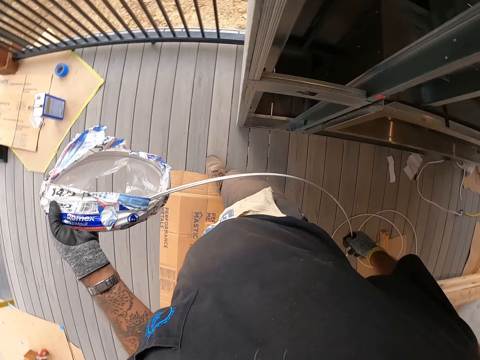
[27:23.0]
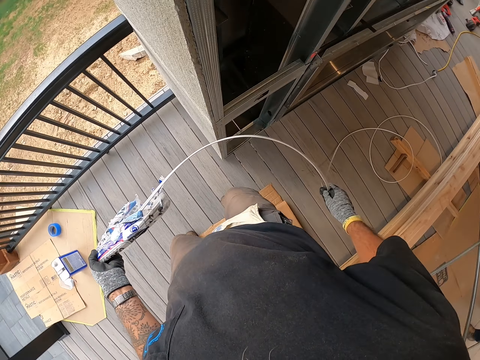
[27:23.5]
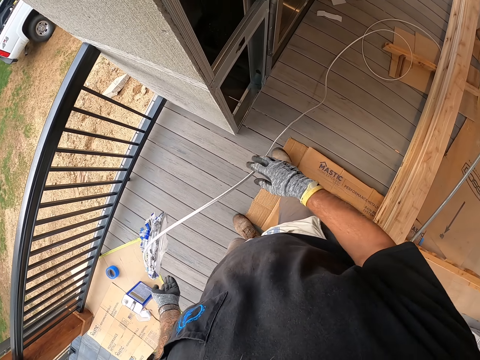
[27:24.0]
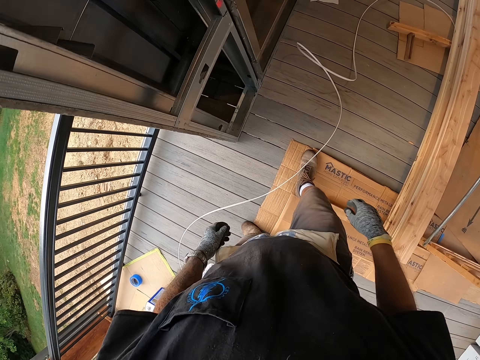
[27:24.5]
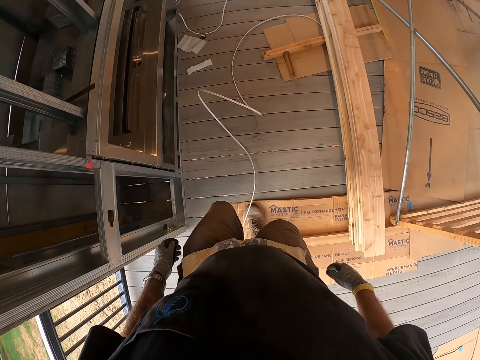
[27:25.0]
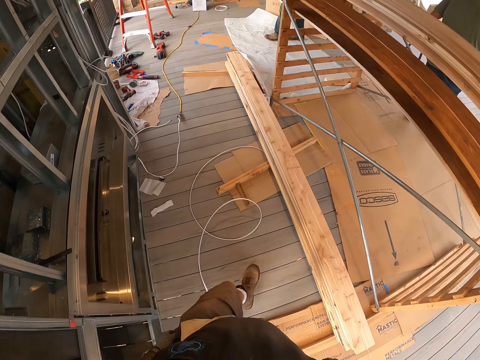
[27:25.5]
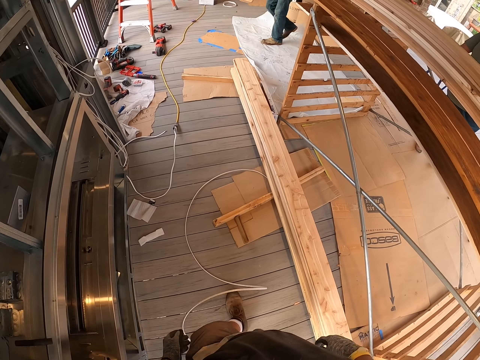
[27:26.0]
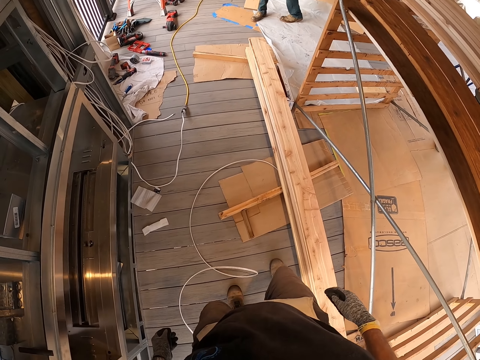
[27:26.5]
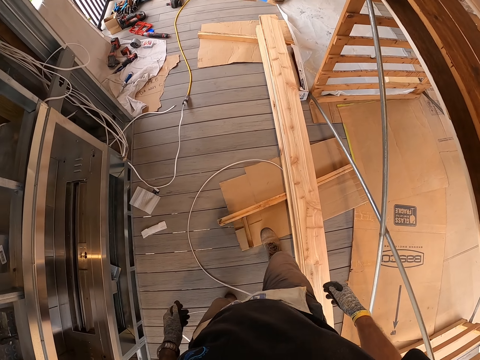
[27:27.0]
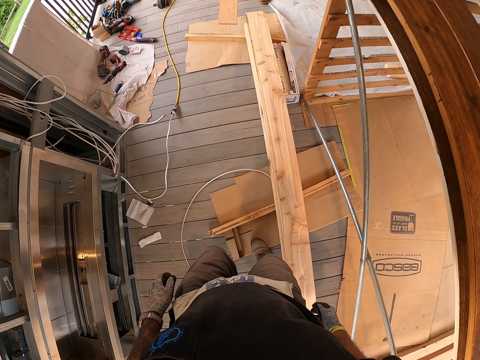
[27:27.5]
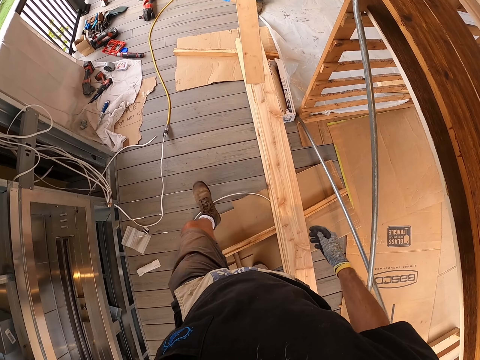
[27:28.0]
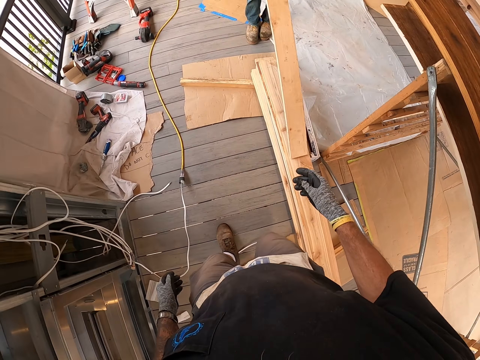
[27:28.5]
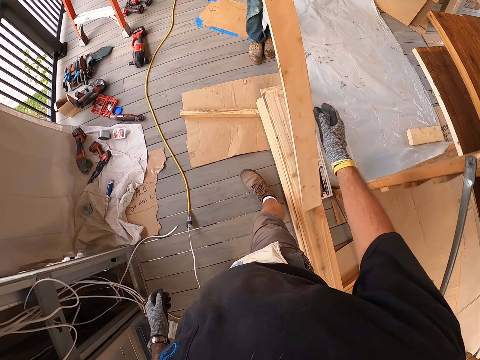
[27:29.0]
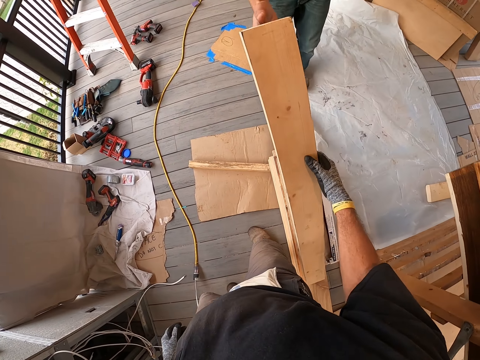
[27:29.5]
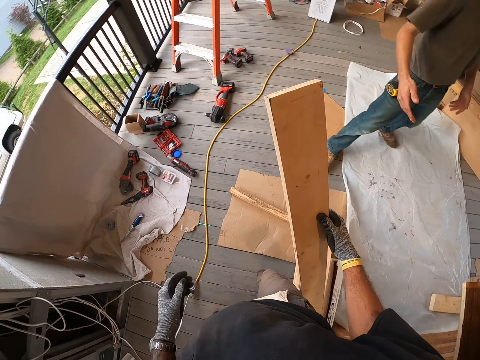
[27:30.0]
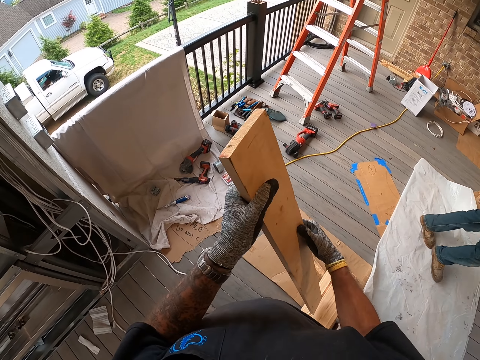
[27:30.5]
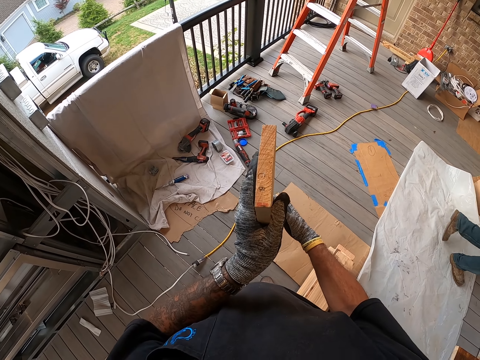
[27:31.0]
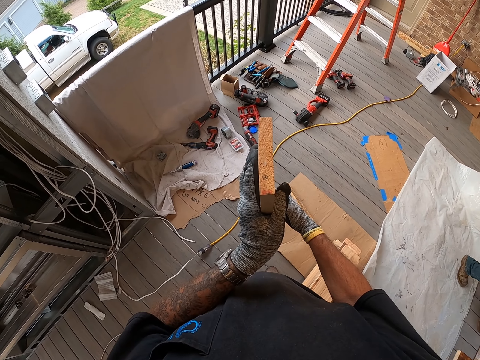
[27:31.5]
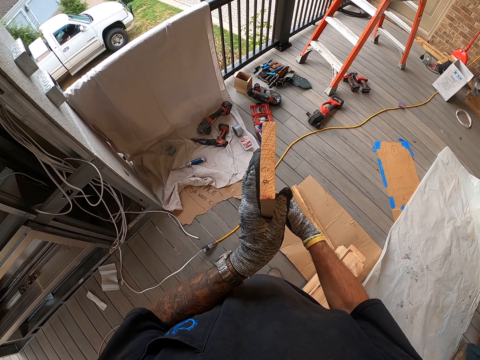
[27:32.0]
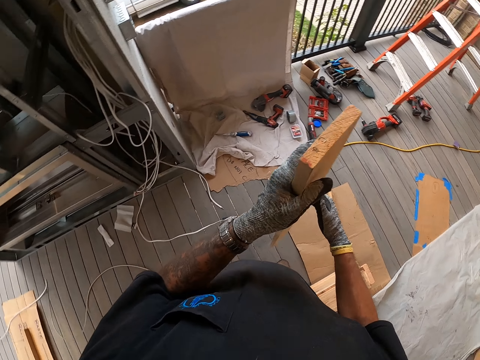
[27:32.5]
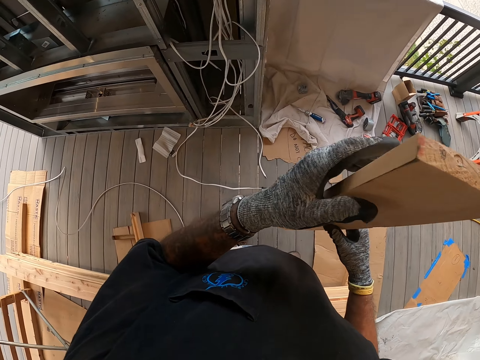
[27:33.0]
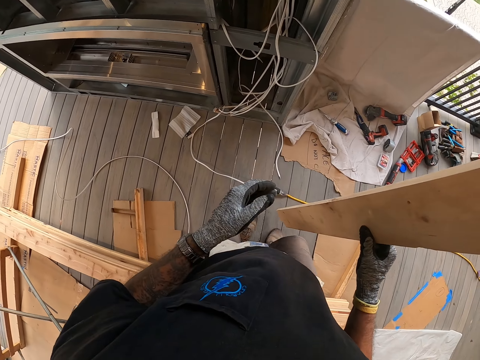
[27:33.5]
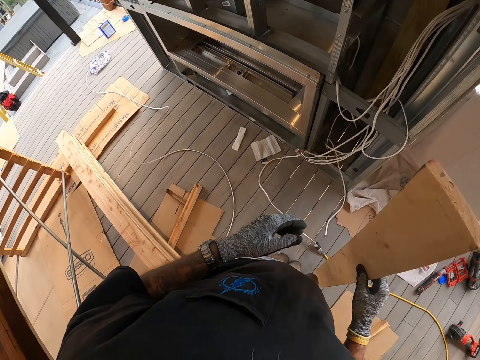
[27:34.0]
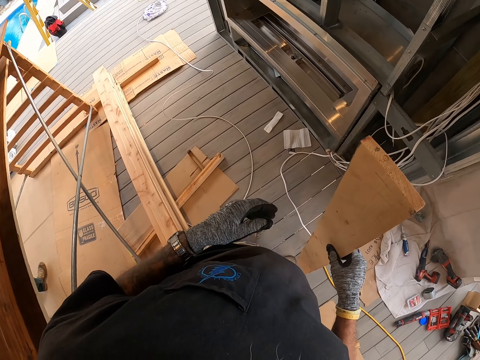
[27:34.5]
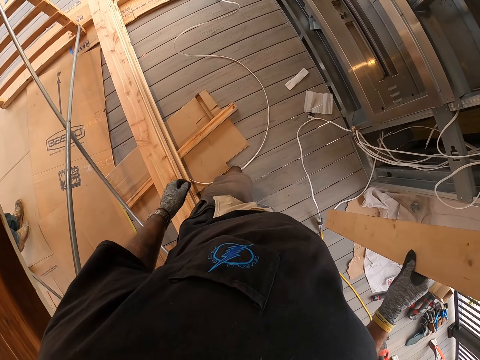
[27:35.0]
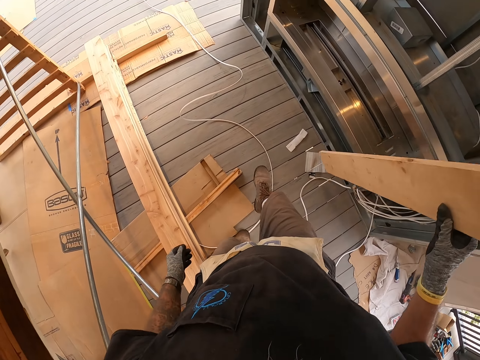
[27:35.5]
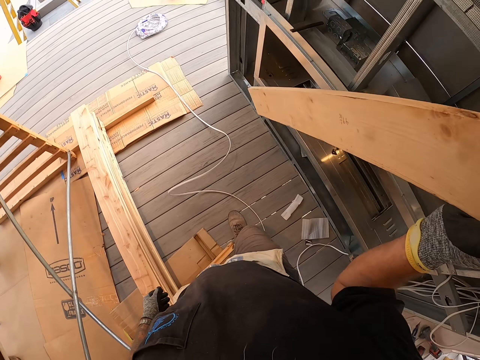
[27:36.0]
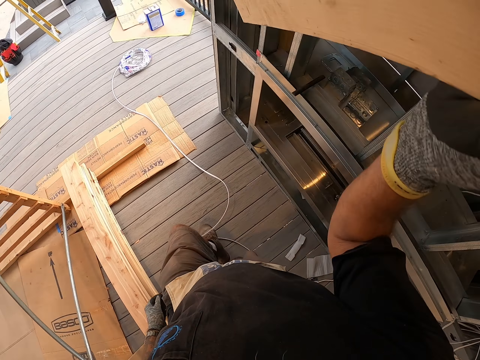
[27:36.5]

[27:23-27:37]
The camera wearer throws the cable on the floor. They walk at the porch. A person walks with the wood at the porch. The person passes the wood to the camera wearer. The camera wearer holds the wood. The person walks away. The camera wearer looks at the wood. They turn the wood and walk with the wood at the porch.

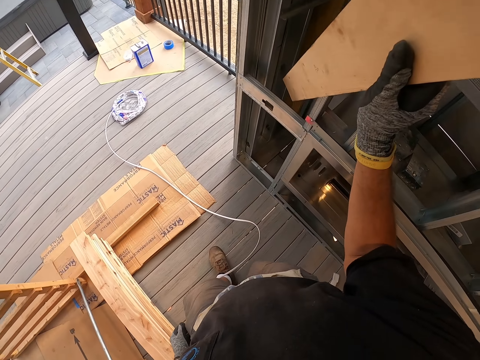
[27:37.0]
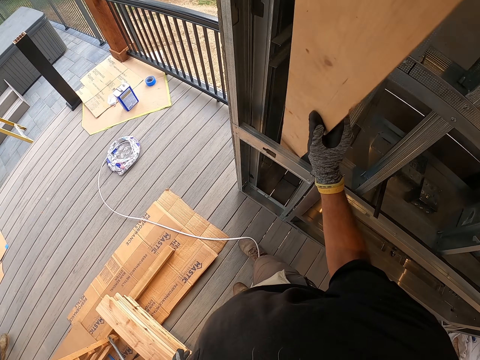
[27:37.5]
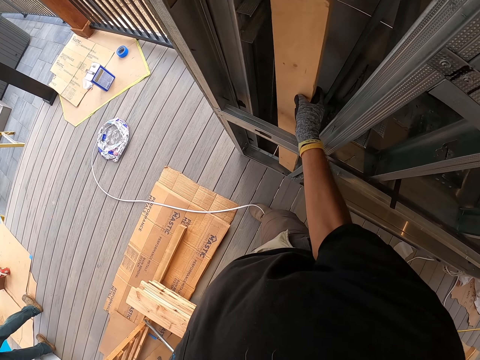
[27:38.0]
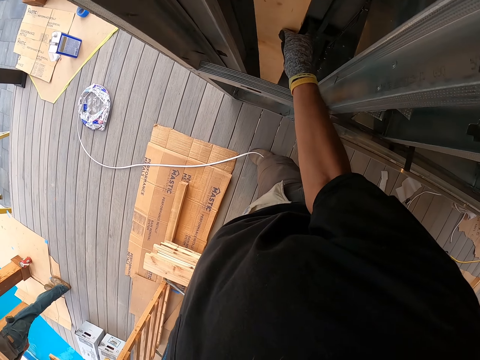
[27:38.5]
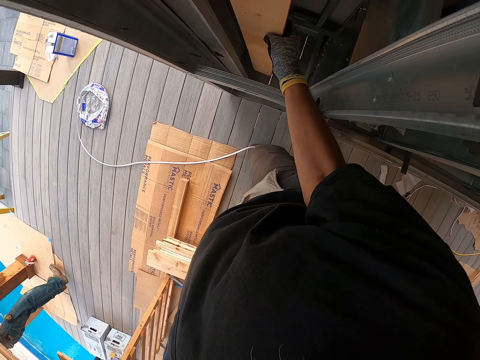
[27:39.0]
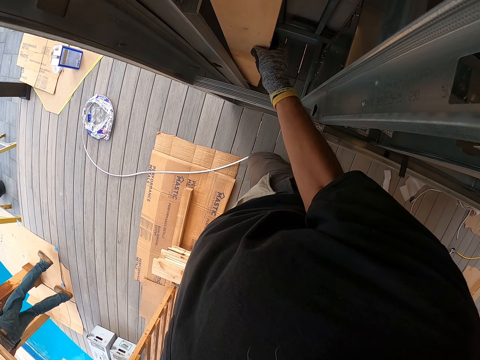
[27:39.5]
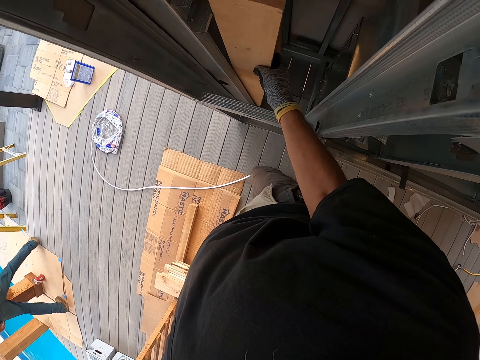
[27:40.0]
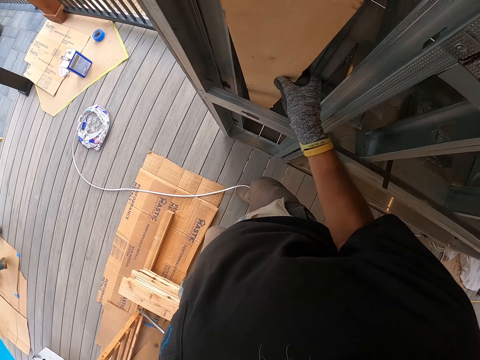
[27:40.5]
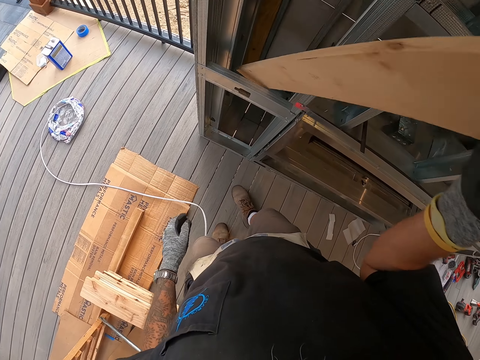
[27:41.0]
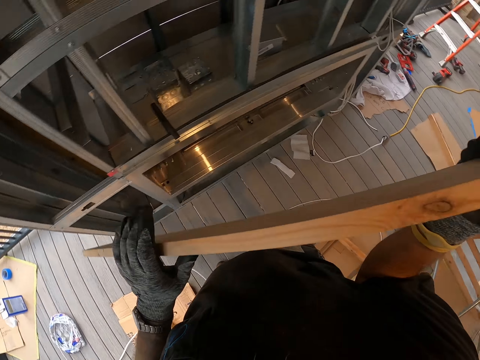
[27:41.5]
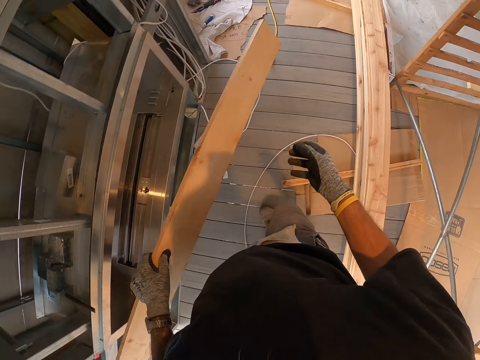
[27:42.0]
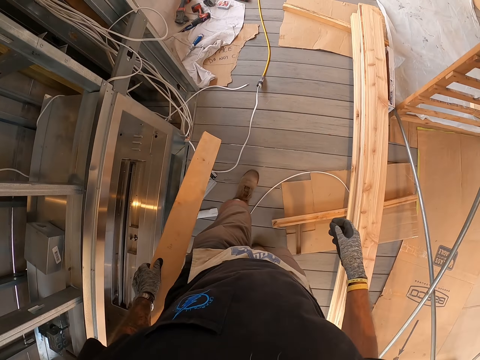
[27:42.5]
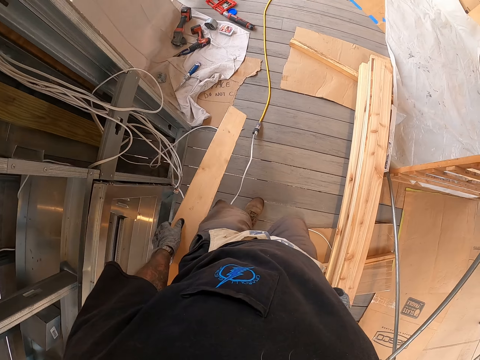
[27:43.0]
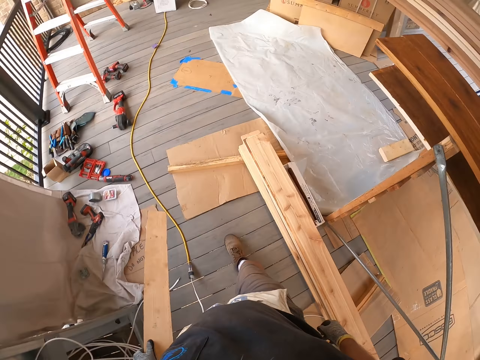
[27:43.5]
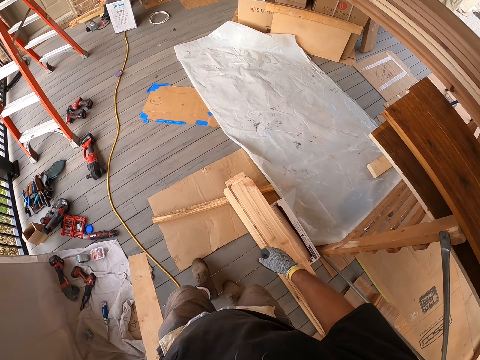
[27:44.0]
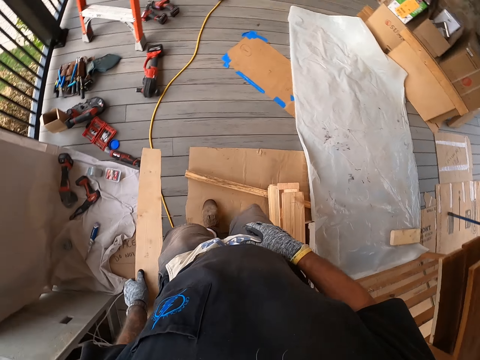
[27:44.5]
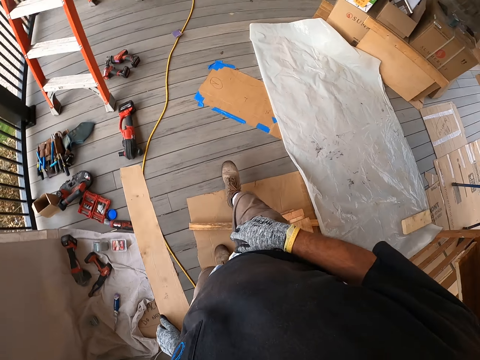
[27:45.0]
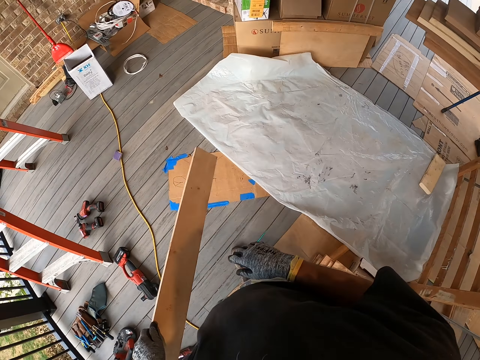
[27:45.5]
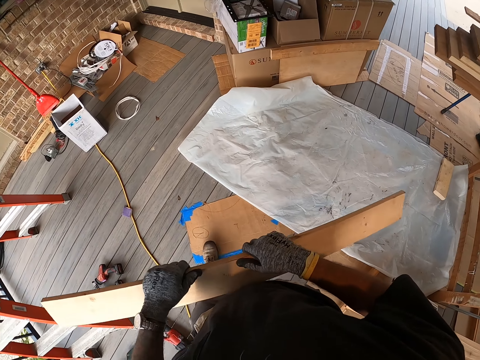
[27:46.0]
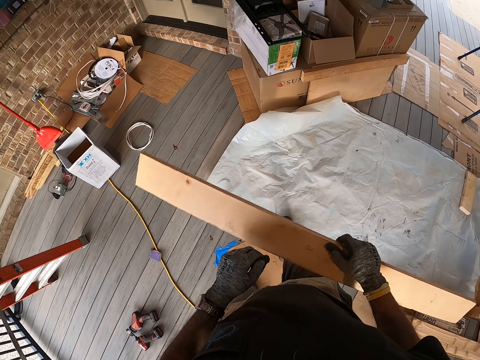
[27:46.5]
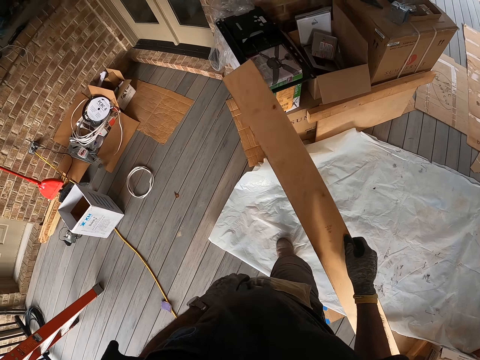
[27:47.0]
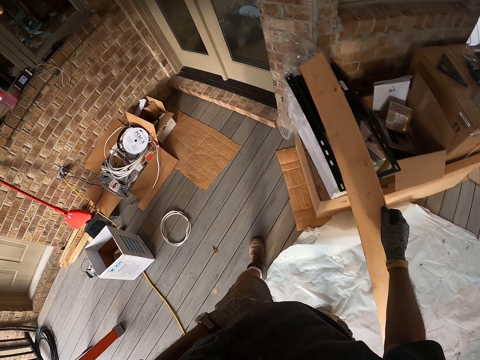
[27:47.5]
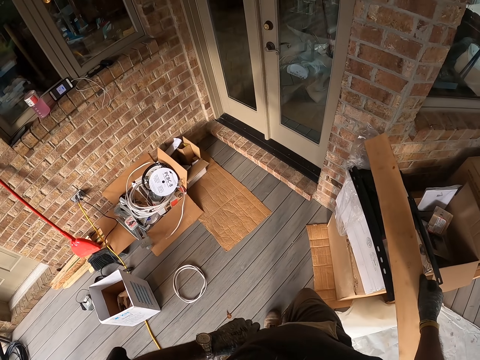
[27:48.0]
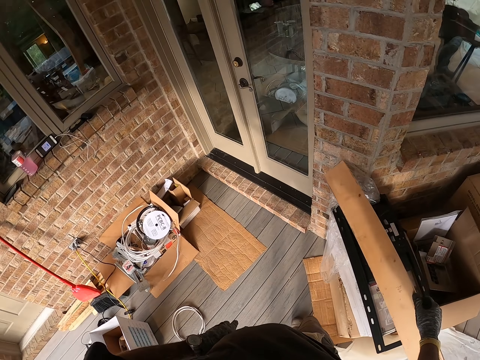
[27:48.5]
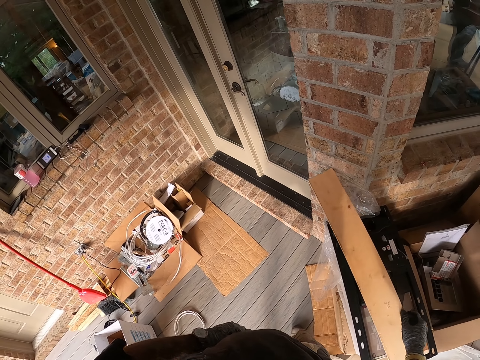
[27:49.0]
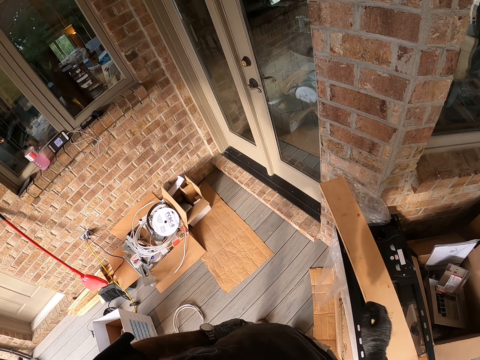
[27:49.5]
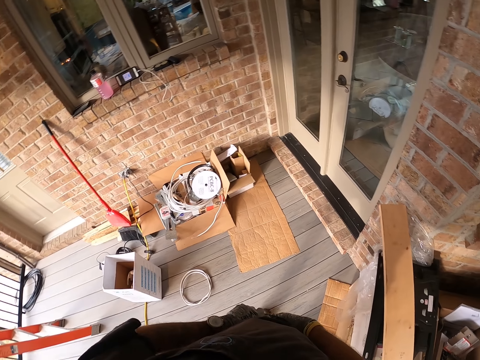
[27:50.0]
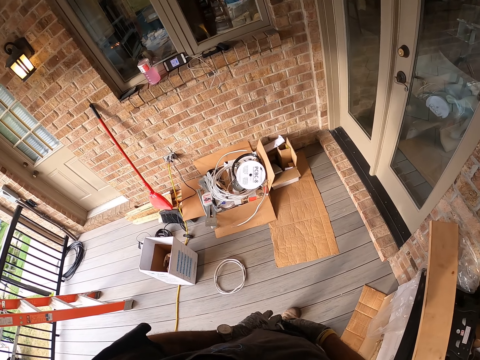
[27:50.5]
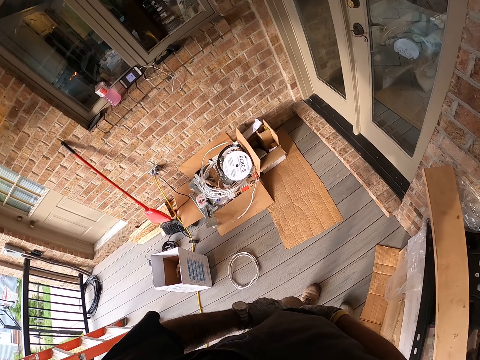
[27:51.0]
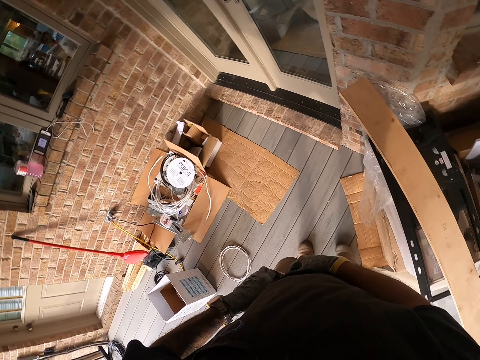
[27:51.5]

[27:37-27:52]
The camera wearer puts the wood in something. He attaches the wood on the metal. He removes the wood from something. He holds the wood and walks with the wood at the porch. He transfers the wood to the right hand. He puts the wood on the box. He removes the tape measure from his pocket.
